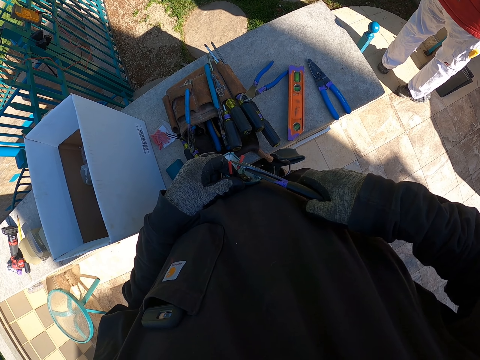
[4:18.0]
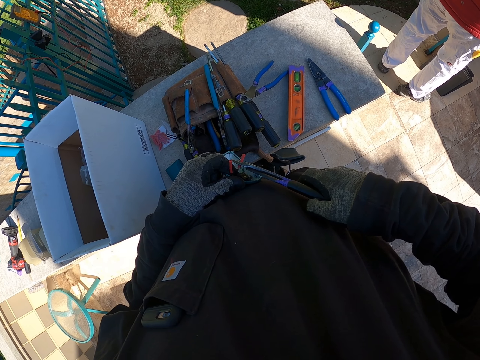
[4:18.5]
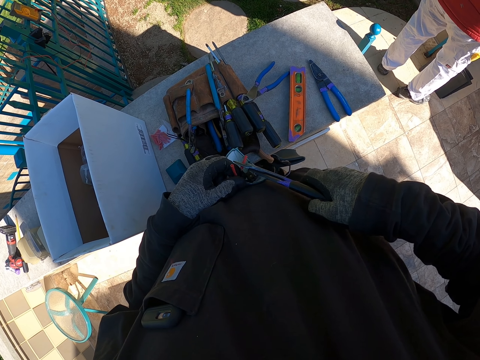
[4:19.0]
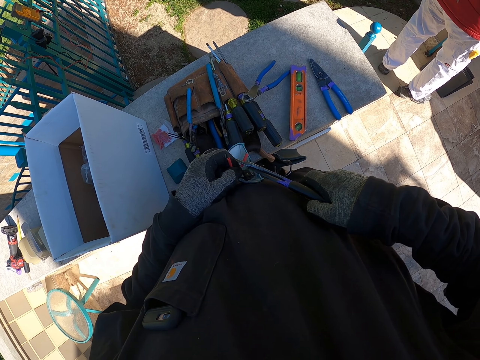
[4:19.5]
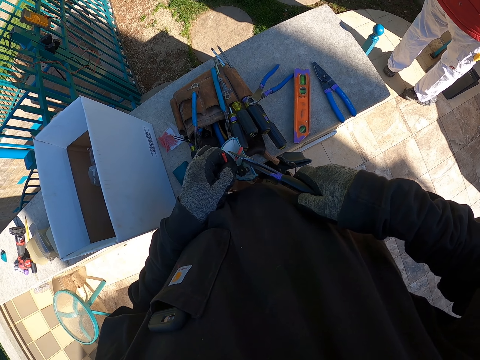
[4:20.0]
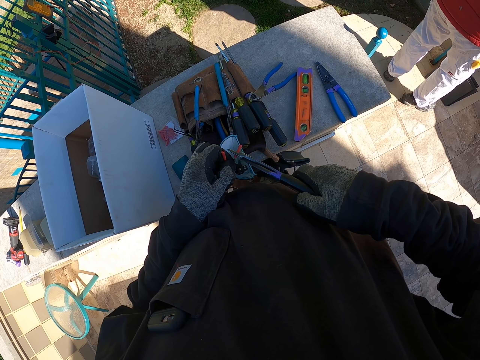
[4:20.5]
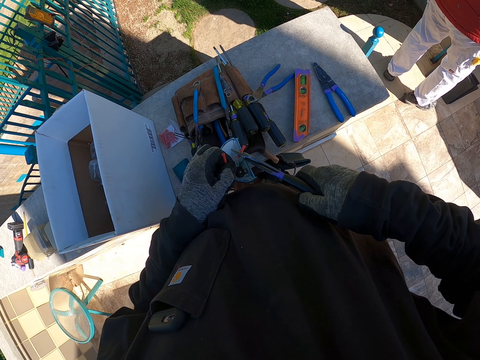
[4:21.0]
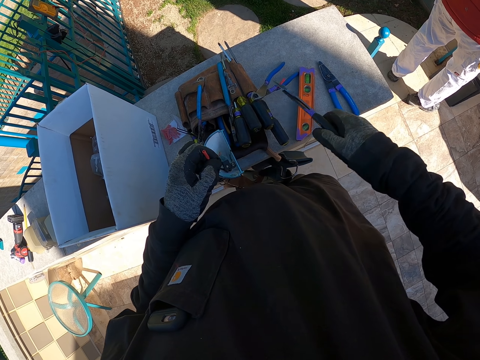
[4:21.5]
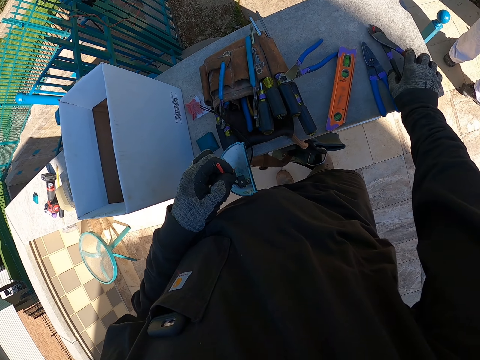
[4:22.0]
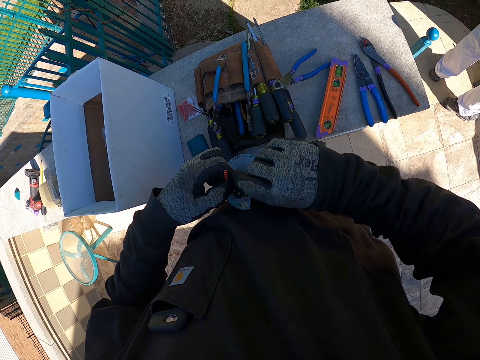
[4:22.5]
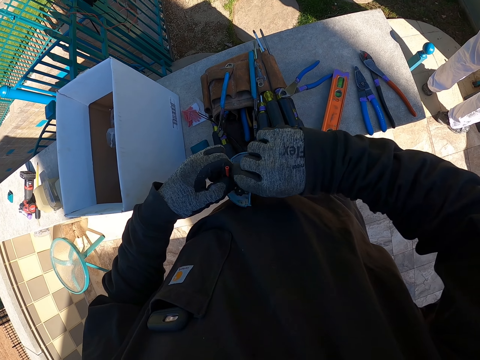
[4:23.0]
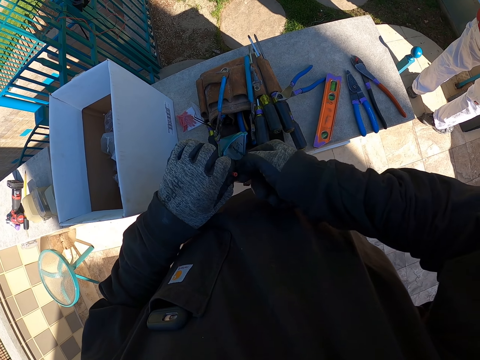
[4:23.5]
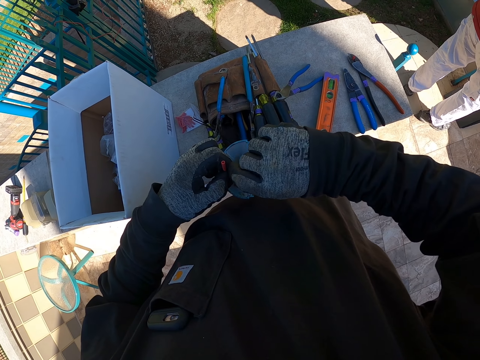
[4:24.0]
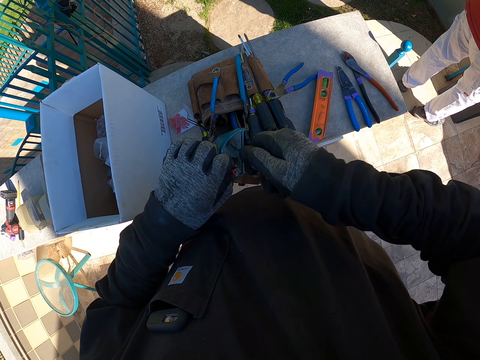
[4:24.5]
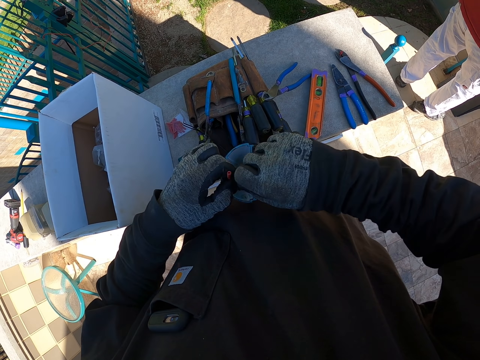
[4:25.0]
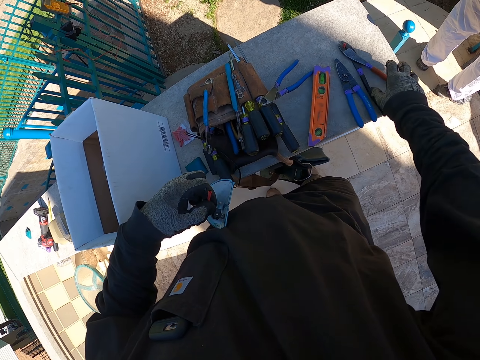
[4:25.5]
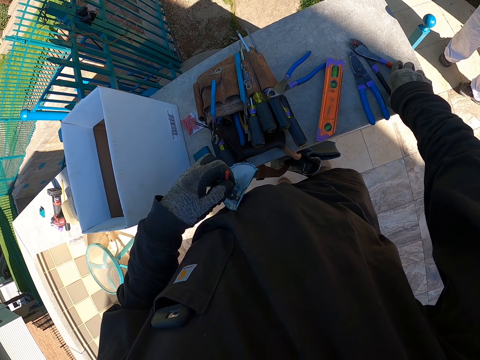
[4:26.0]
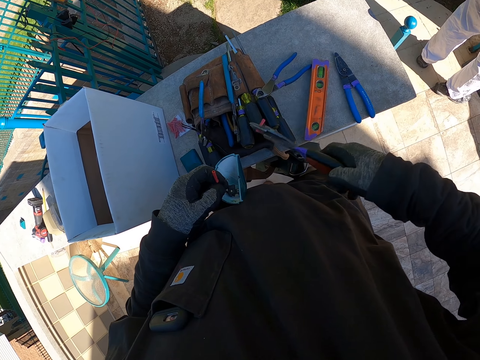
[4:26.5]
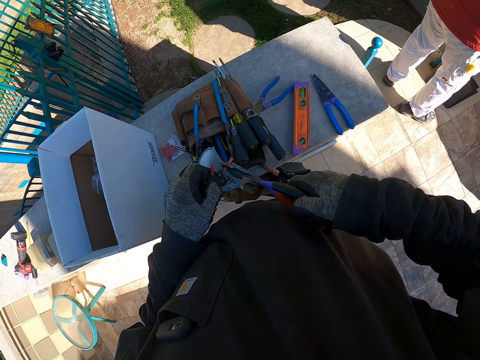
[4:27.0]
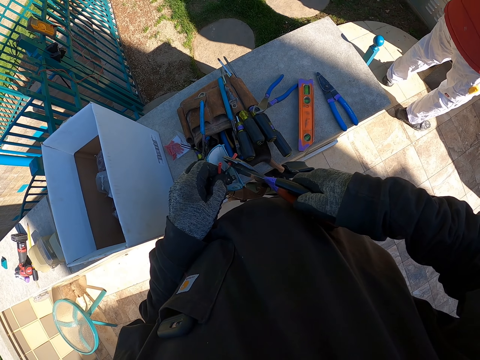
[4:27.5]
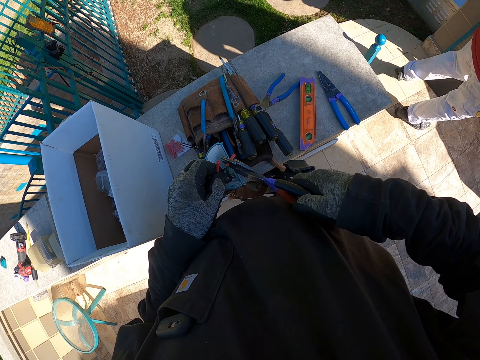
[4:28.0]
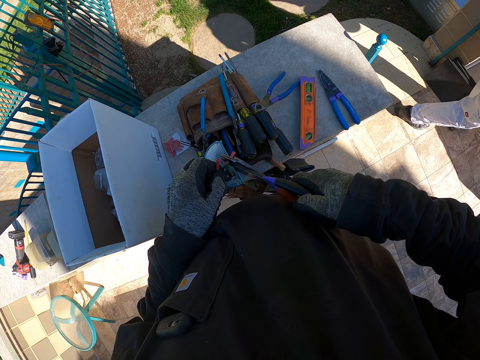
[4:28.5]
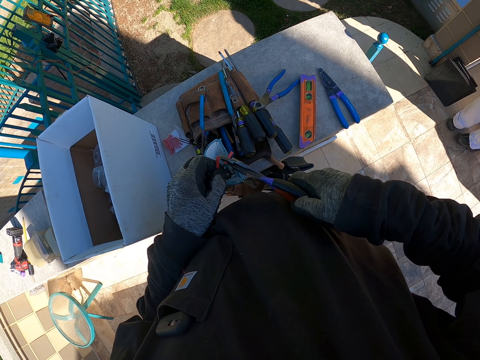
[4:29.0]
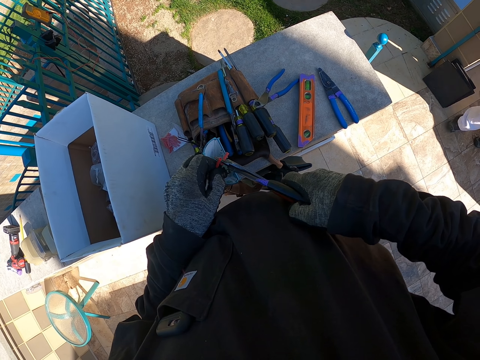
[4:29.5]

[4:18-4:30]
The camera wearer does something. They drop the cutter on the wall. They turn the lid top cable. They take the cutter. They fix the pipe insulator in the lid cable. A man walks away to another room.

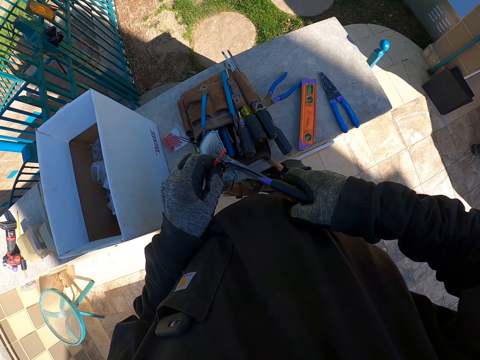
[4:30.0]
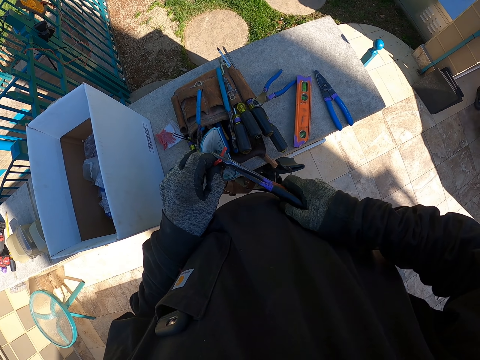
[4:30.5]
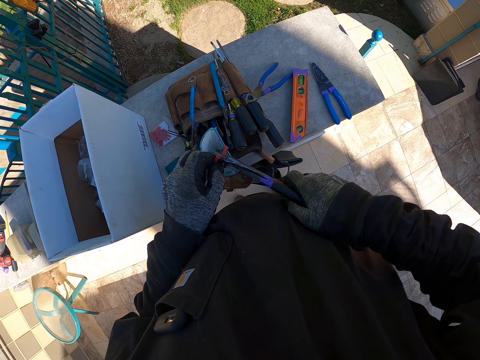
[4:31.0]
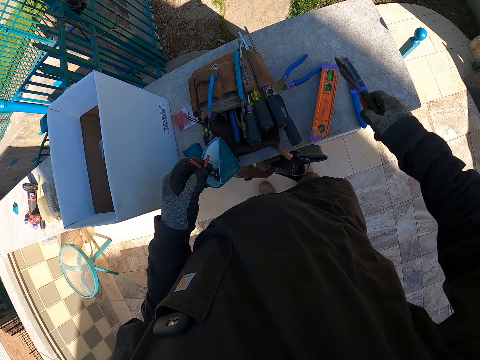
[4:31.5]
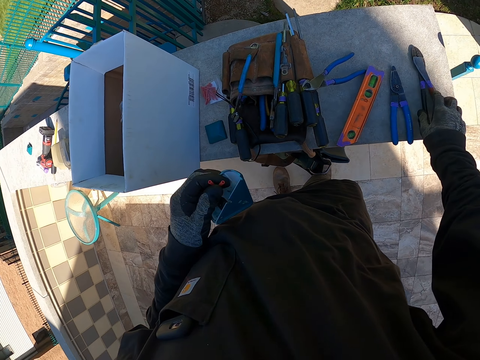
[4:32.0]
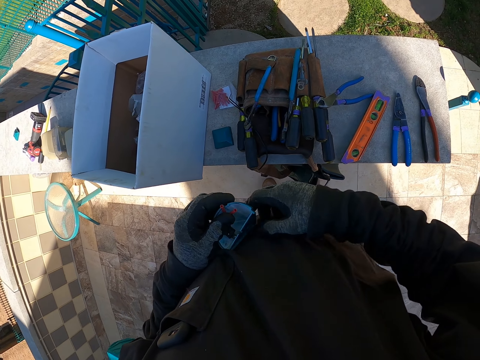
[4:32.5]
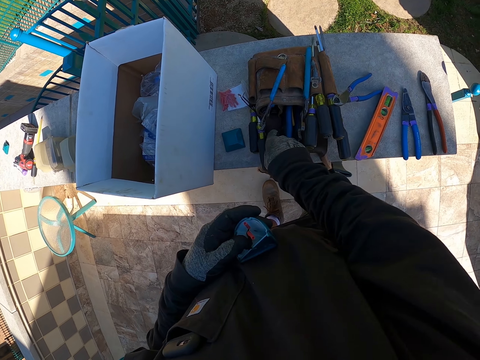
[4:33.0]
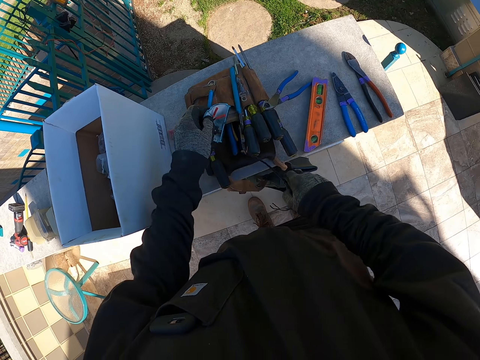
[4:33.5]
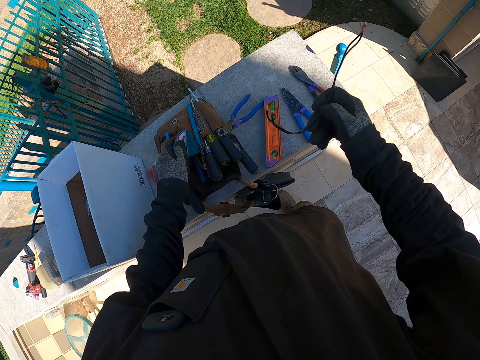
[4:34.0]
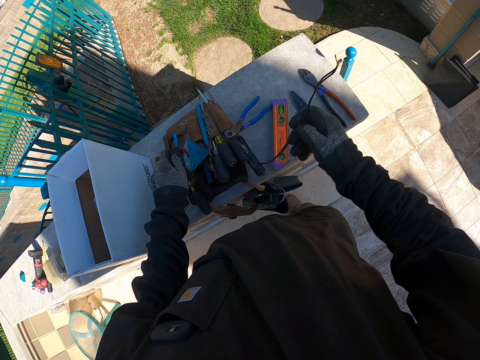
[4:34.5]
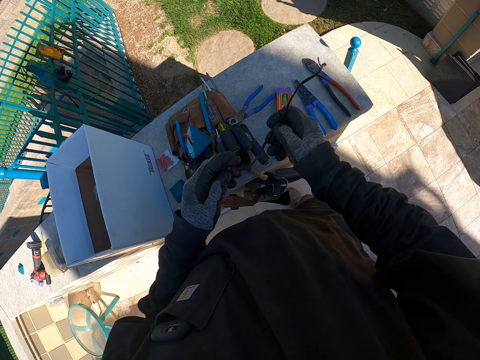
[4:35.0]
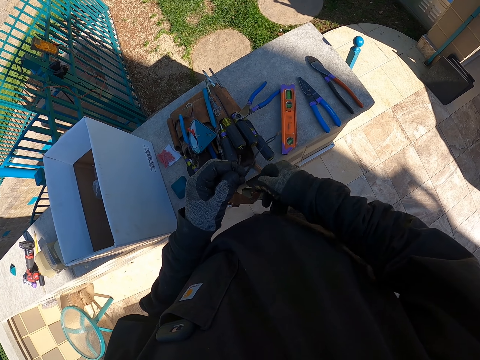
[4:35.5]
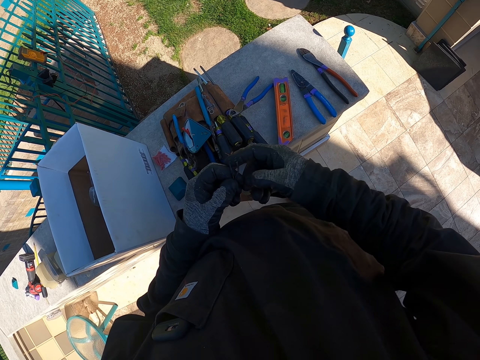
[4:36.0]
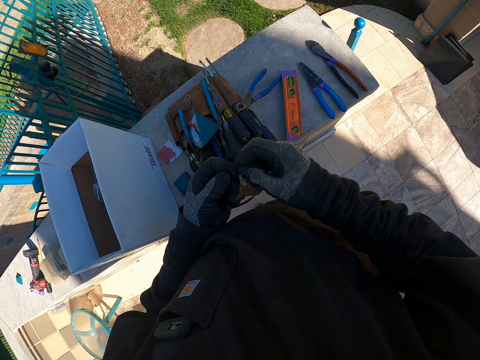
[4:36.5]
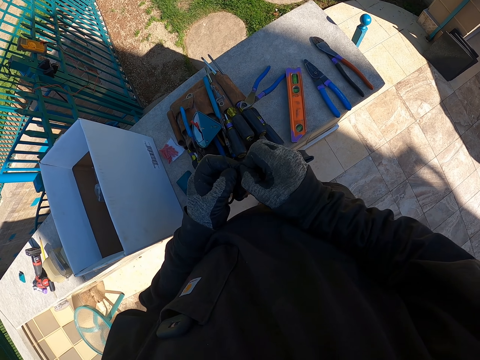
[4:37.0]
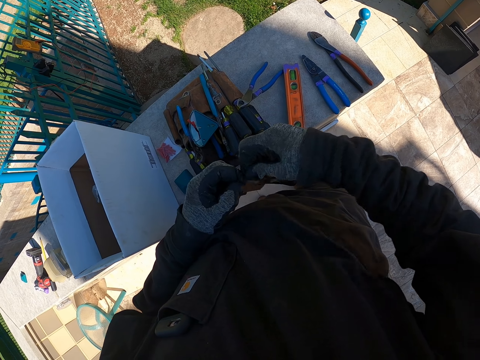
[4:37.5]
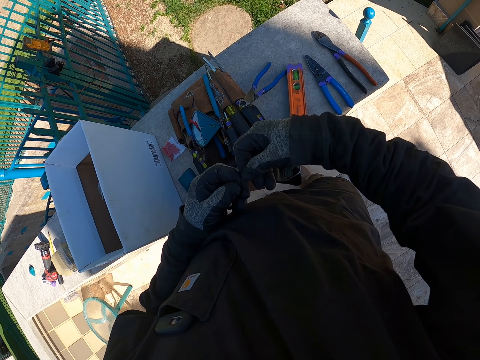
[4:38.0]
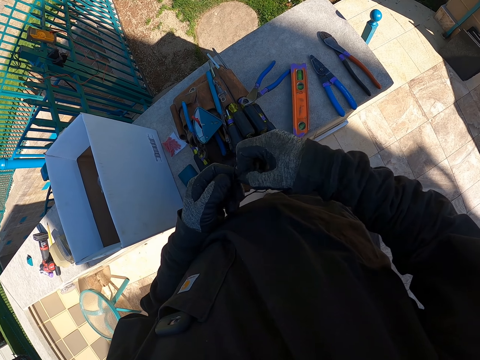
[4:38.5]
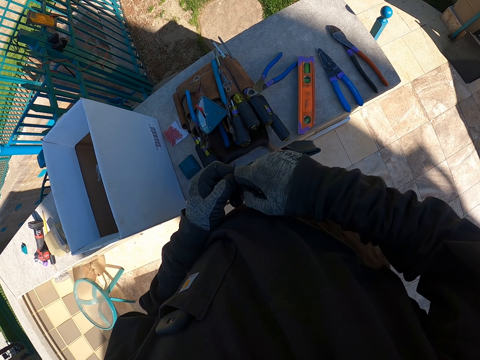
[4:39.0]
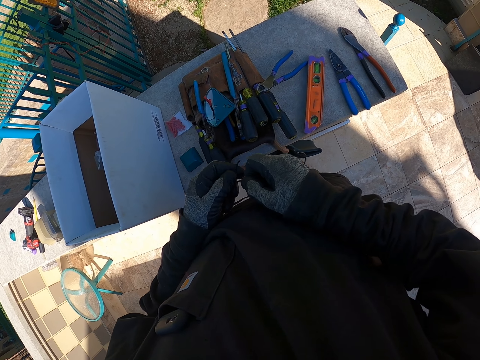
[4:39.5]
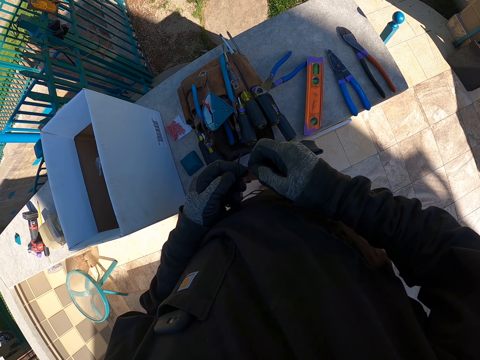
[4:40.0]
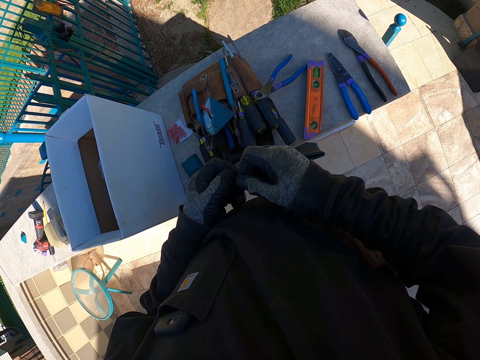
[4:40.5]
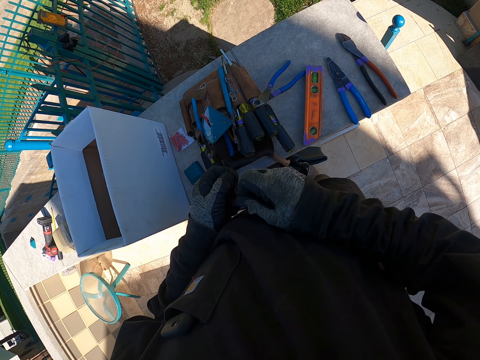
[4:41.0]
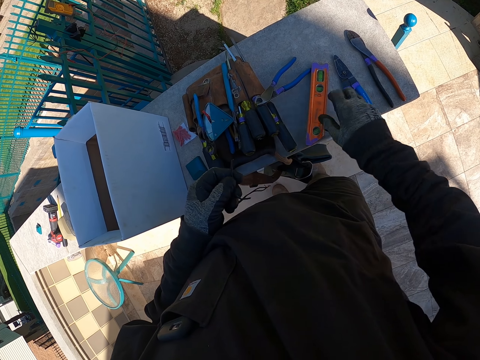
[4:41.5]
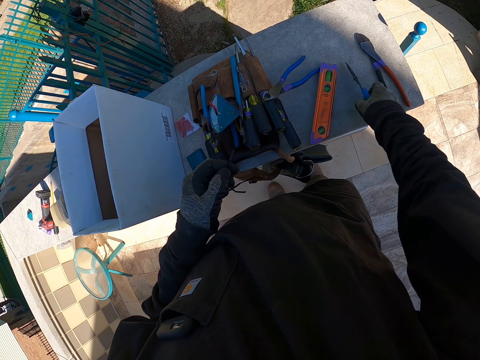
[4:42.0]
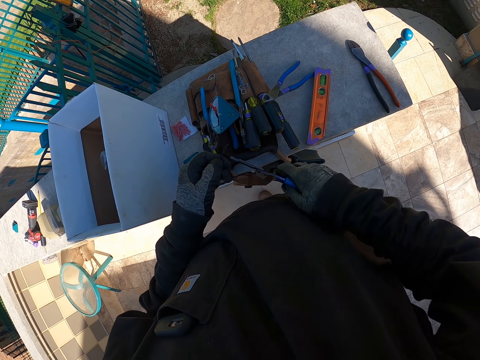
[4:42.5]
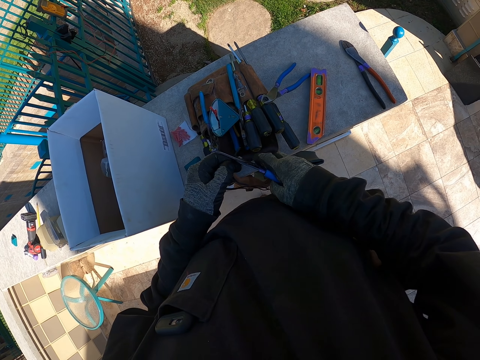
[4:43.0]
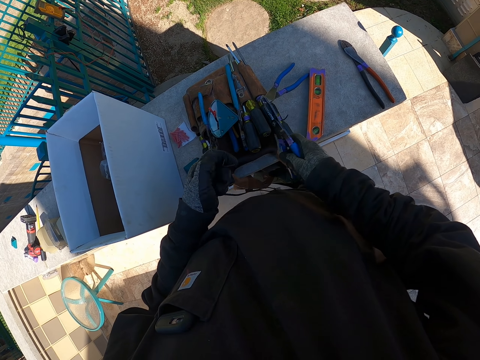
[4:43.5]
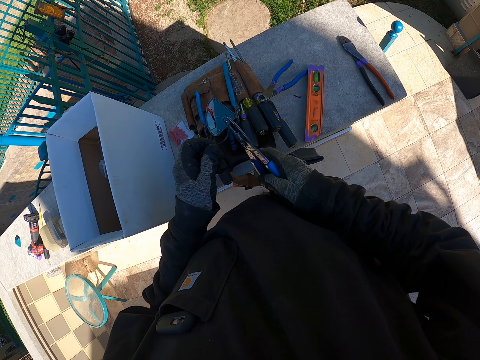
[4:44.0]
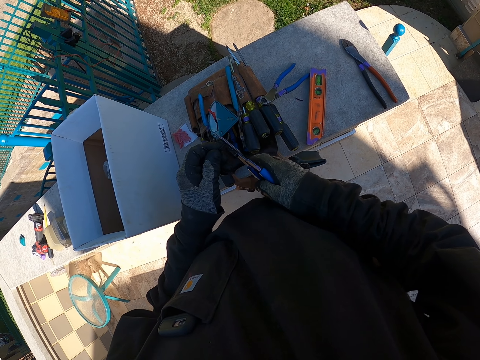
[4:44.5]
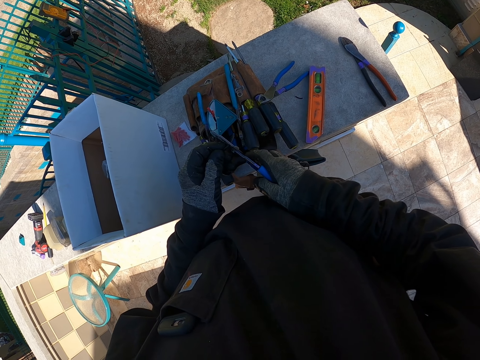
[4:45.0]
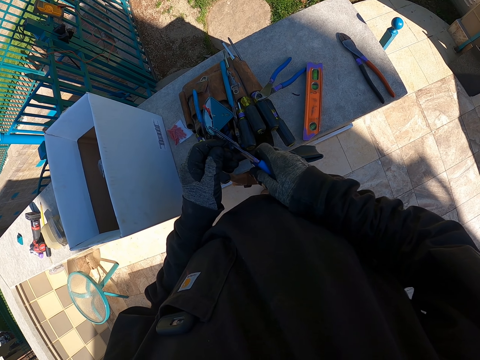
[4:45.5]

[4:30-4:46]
The camera wearer cuts something. They drop the cutter on the wall. They take cables from the tool belt. They drop the lid top on the tool belt. They hold a cable. They stretch the cable in their hands. They touch the cable. They pick the pliers. They cut the cable with the pliers.
